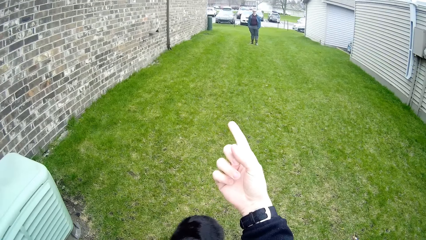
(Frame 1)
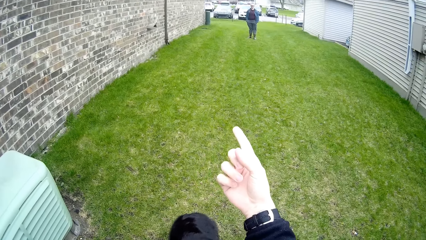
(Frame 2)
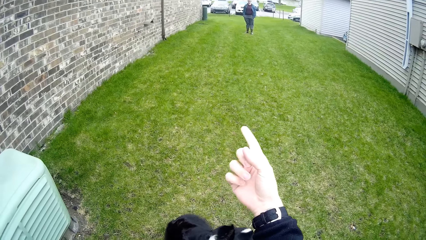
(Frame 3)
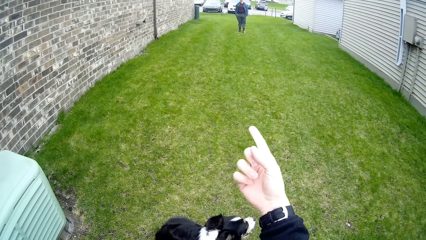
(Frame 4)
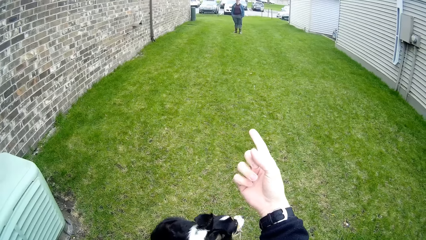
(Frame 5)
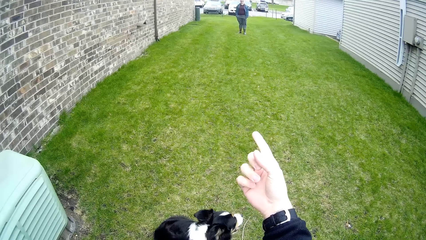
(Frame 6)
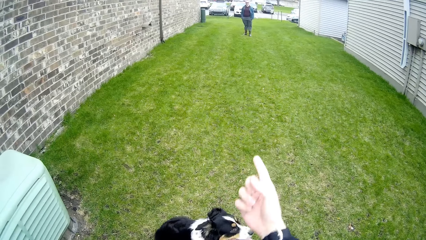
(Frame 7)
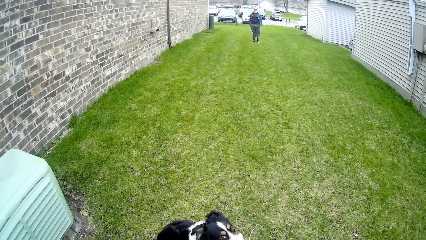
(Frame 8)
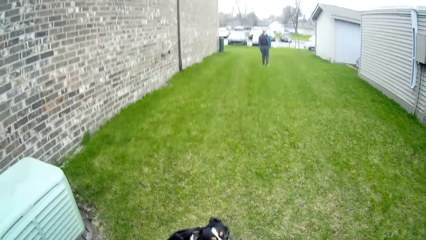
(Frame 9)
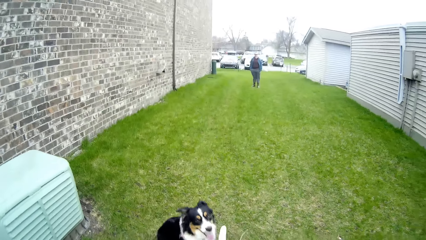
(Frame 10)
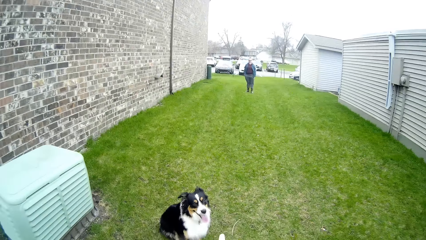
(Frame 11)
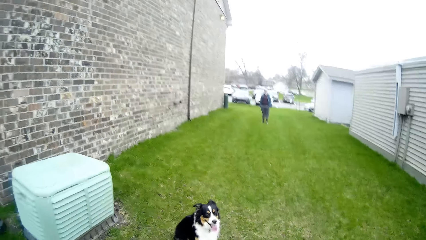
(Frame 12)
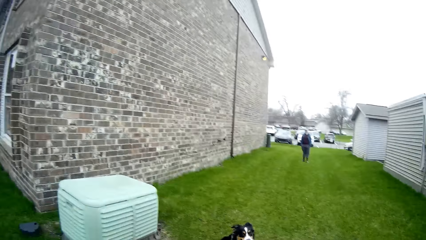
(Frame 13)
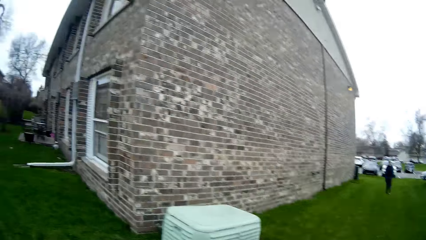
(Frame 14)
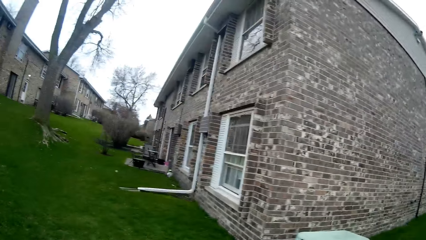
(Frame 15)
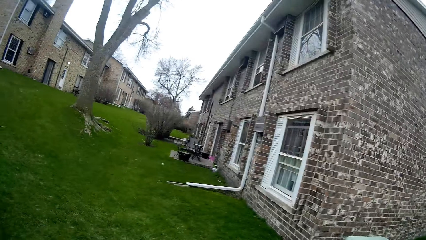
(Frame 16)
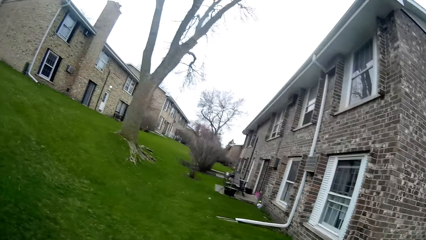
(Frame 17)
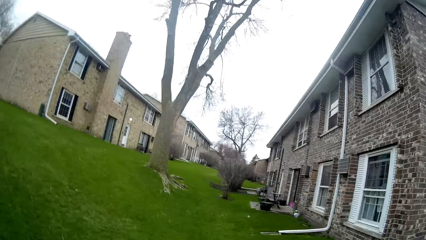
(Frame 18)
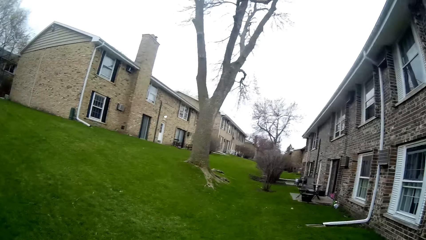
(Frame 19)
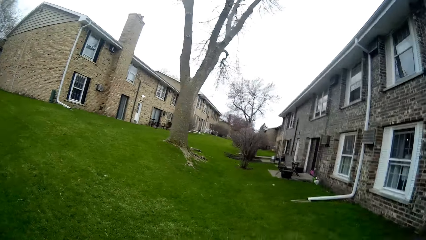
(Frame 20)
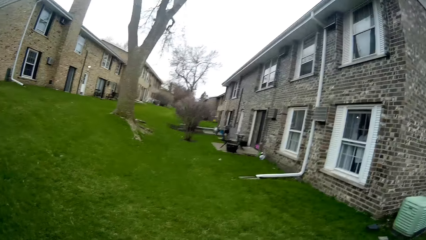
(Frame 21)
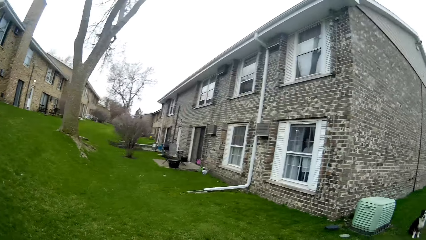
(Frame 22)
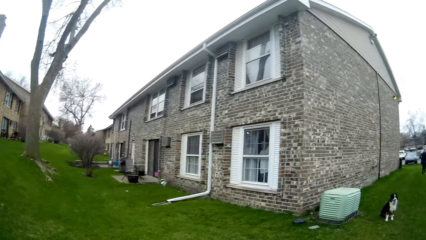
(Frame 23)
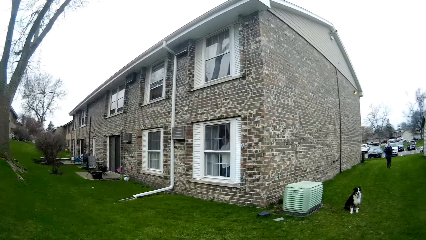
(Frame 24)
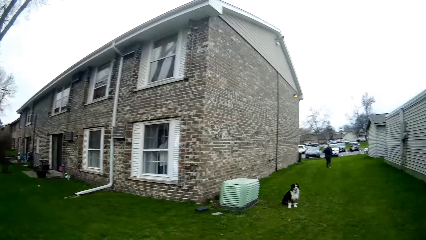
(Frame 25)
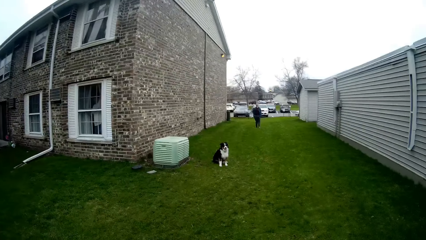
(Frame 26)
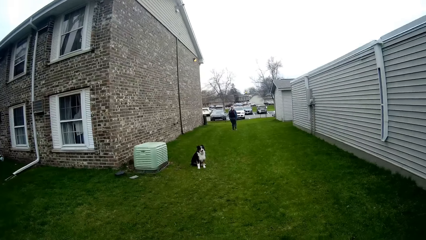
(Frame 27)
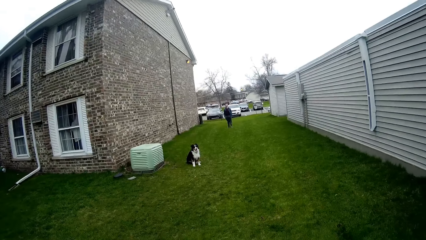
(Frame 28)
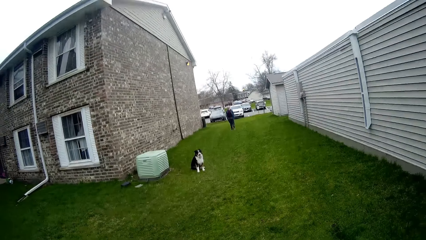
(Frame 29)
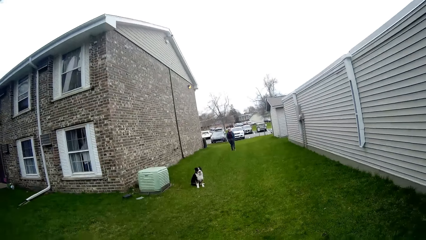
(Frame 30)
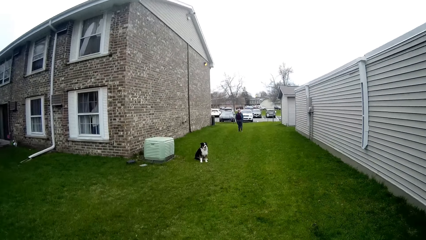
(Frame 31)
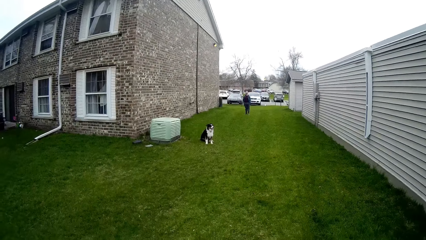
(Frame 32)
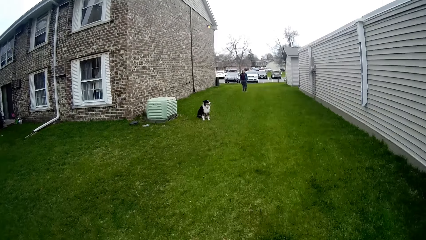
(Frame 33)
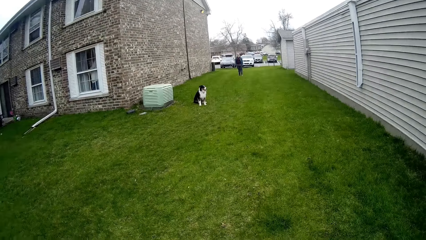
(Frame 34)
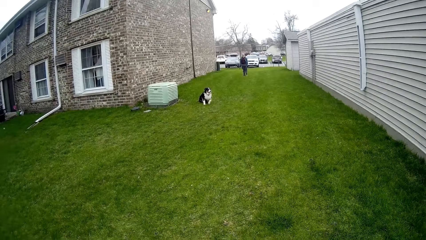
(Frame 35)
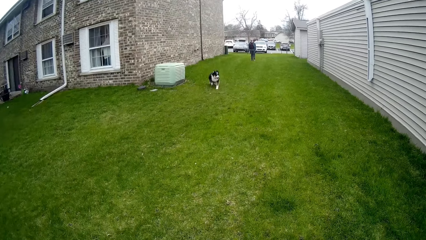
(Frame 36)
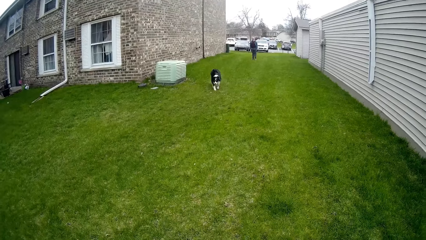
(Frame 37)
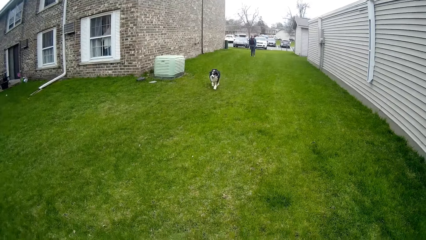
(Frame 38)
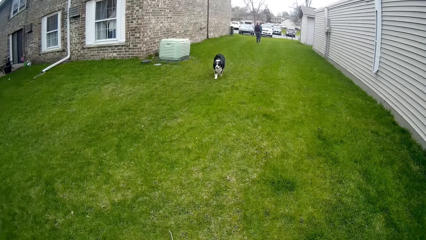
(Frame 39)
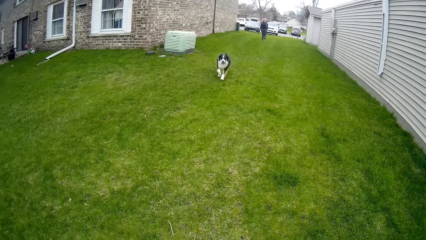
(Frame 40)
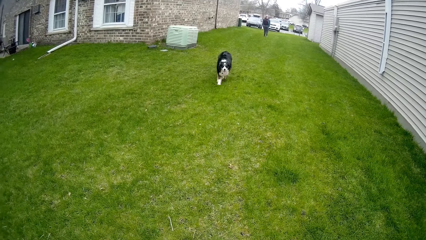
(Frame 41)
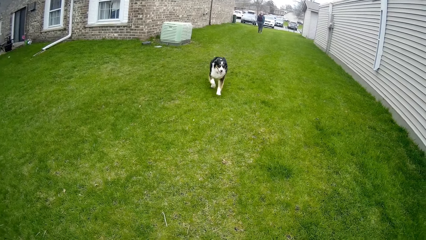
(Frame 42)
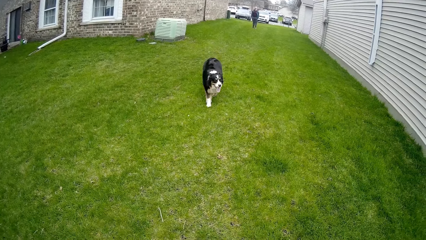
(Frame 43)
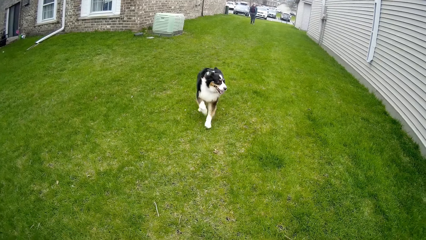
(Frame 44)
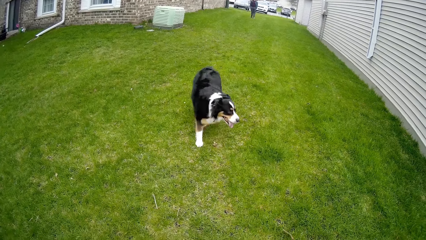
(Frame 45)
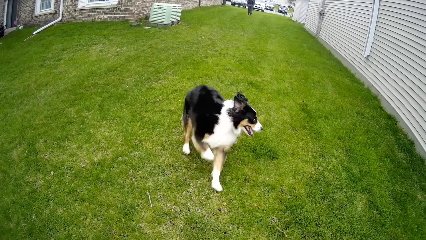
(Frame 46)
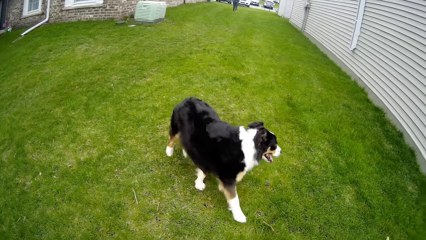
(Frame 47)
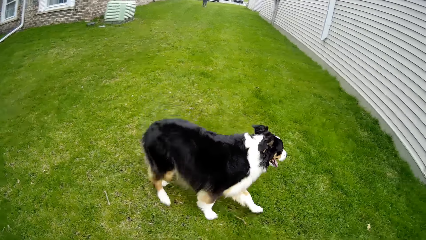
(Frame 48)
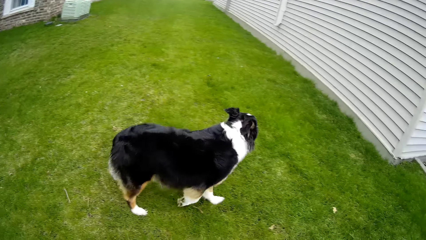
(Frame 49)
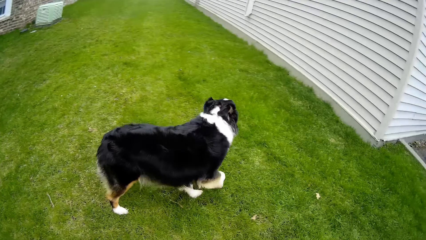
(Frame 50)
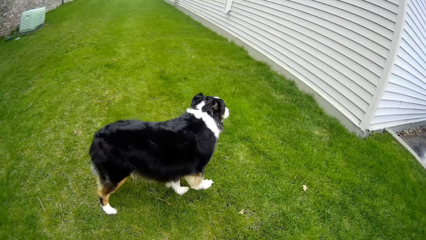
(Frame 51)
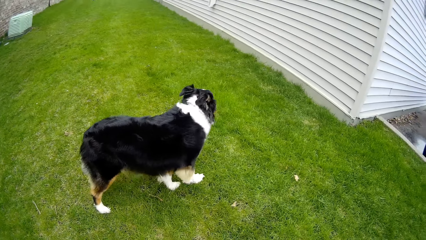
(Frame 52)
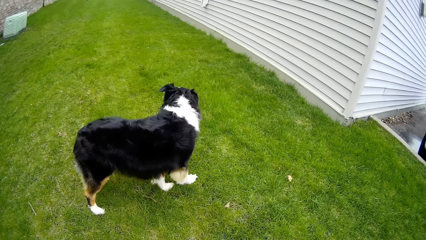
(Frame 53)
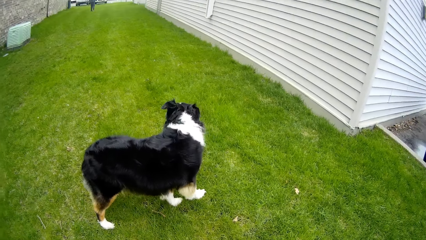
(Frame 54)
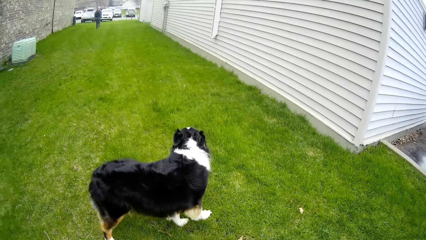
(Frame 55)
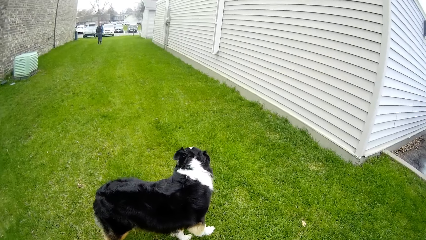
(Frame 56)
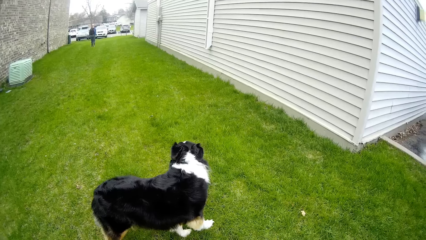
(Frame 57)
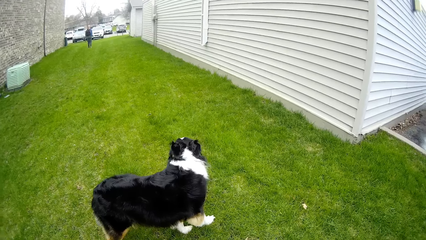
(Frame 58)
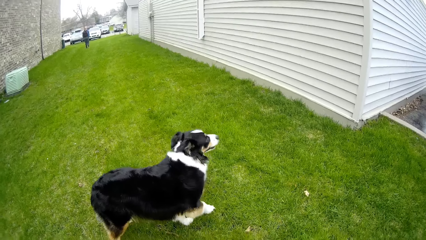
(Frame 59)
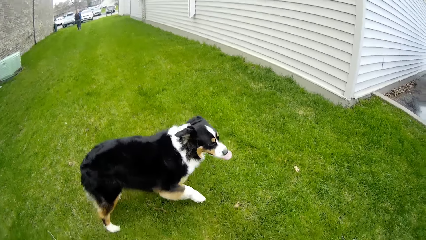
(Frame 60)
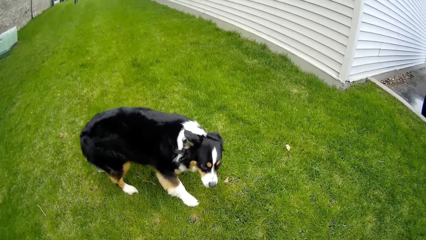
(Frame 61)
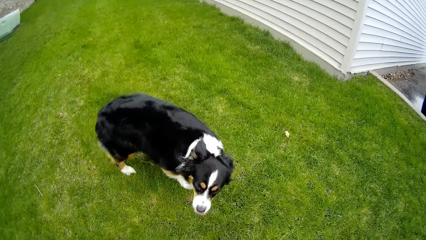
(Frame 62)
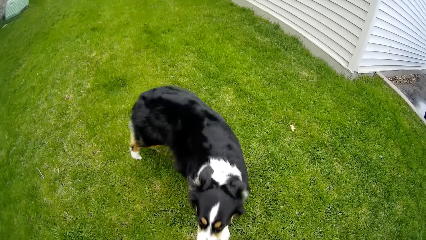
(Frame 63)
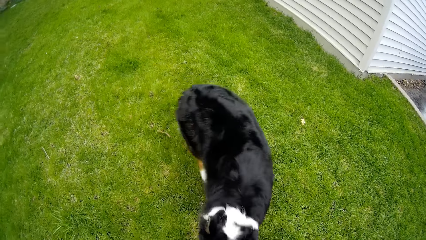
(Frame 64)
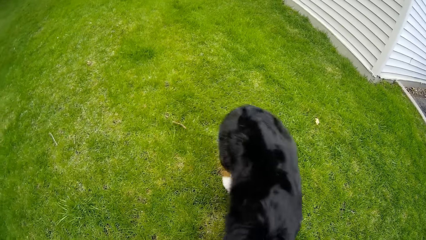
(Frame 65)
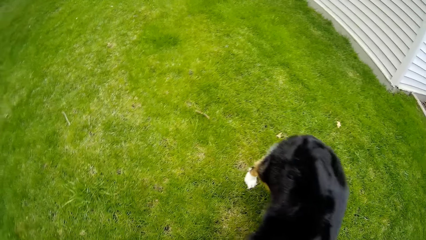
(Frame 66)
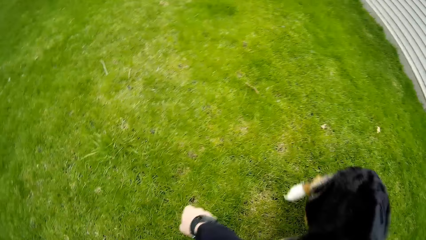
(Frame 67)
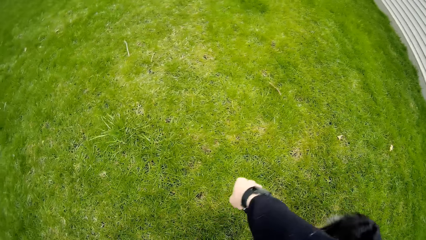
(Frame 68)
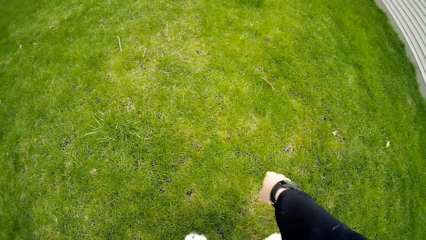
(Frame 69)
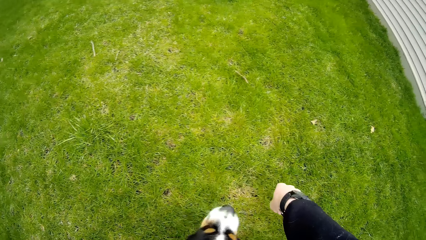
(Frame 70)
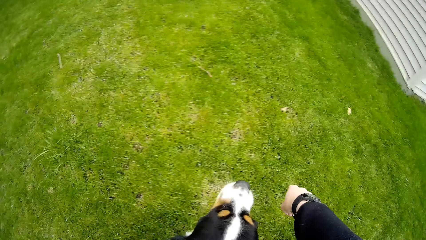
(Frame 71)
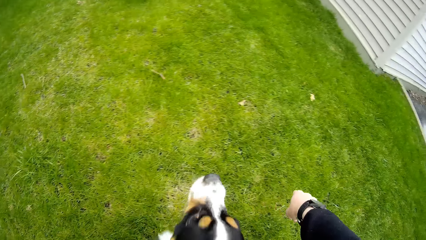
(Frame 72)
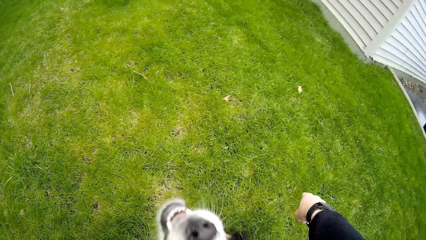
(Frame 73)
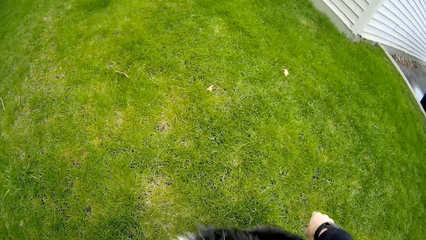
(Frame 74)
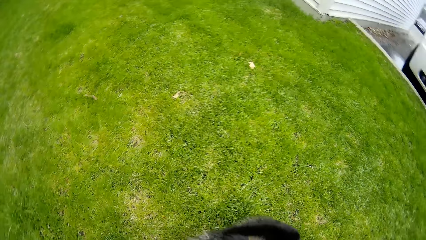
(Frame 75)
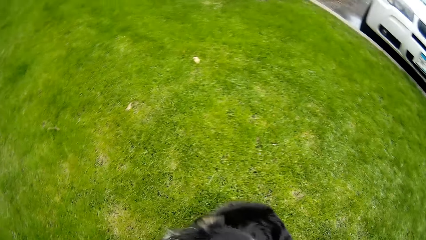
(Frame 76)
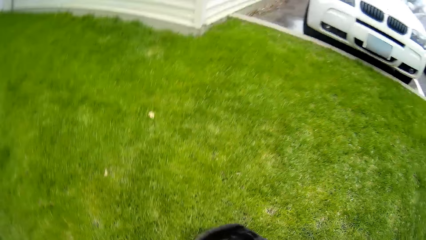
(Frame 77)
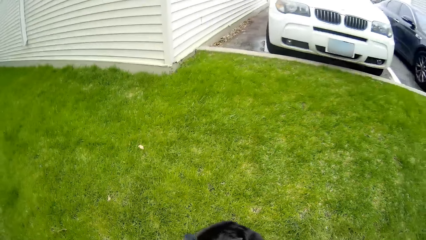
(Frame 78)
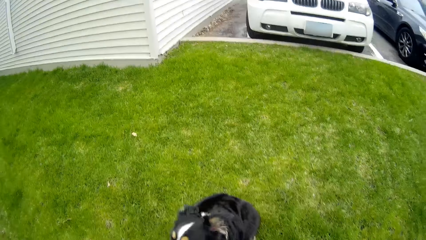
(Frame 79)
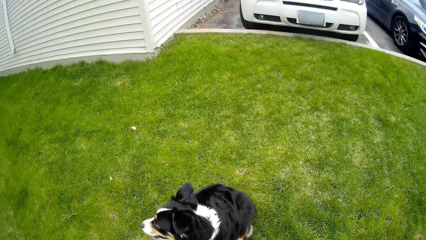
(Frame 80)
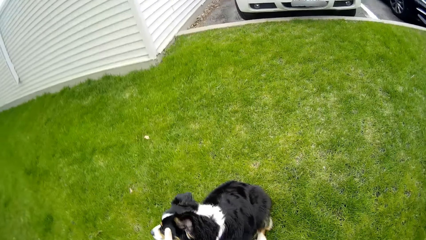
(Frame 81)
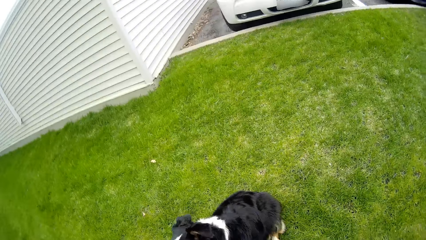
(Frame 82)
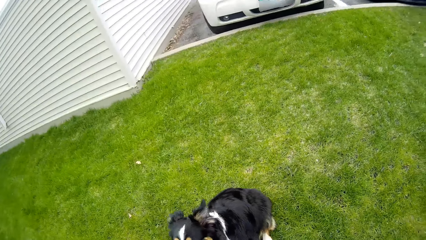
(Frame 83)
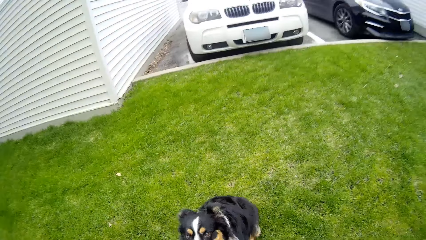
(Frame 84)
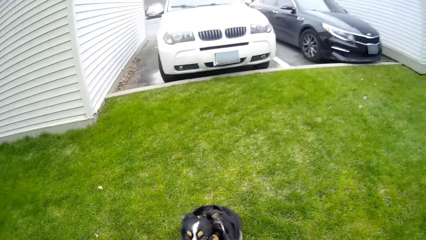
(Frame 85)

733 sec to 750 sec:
The camera wearer walks around. They talk to the dog. They interact with the dog. They train the dog.
